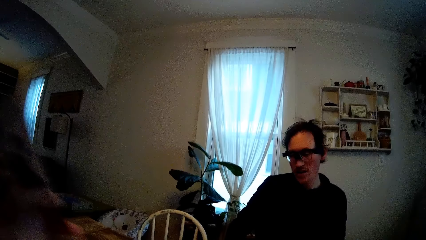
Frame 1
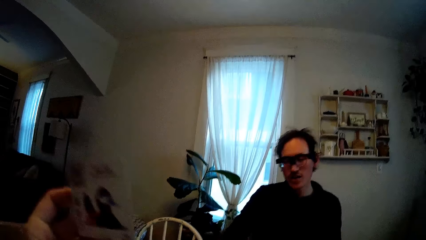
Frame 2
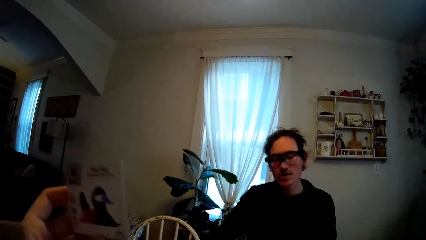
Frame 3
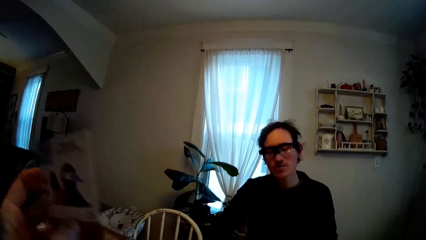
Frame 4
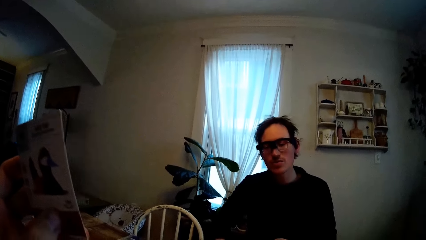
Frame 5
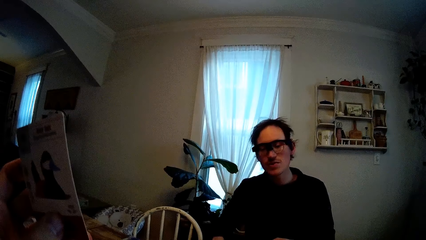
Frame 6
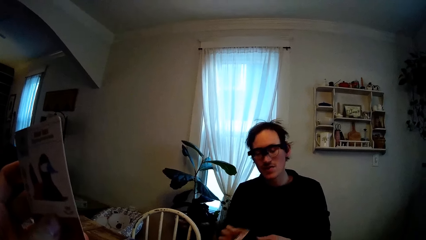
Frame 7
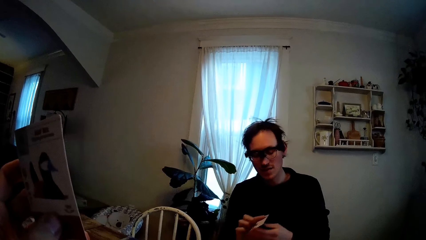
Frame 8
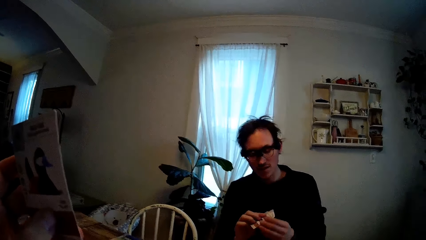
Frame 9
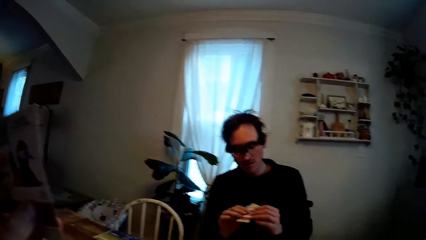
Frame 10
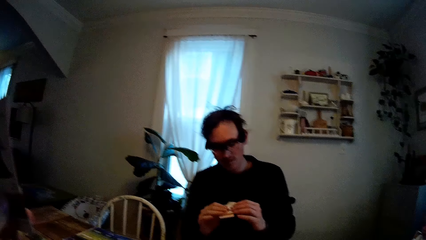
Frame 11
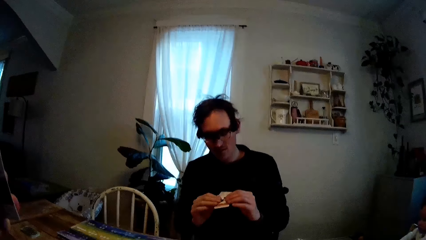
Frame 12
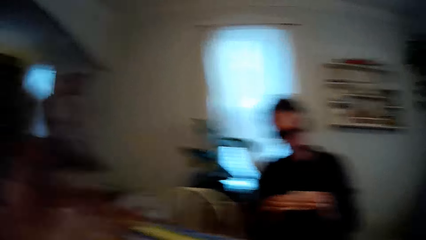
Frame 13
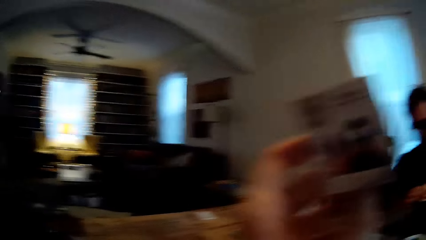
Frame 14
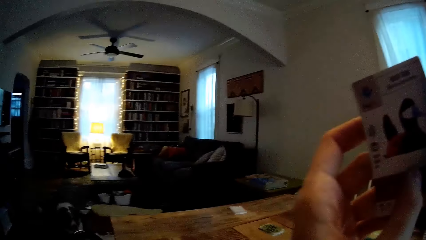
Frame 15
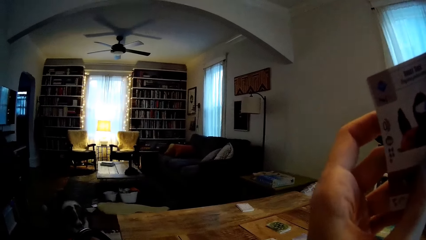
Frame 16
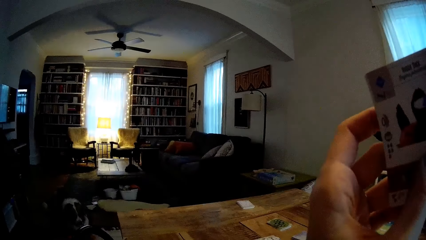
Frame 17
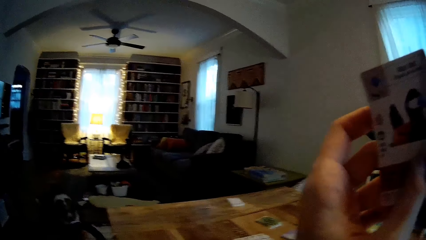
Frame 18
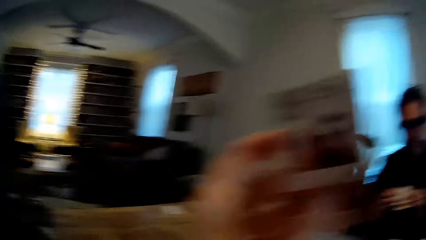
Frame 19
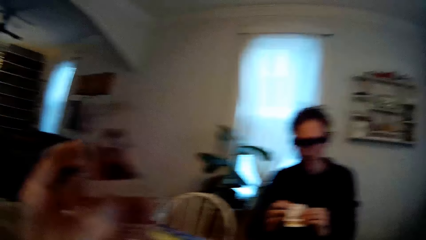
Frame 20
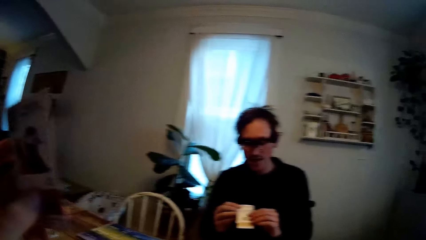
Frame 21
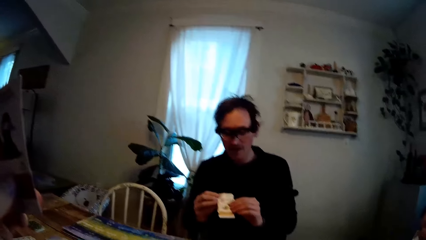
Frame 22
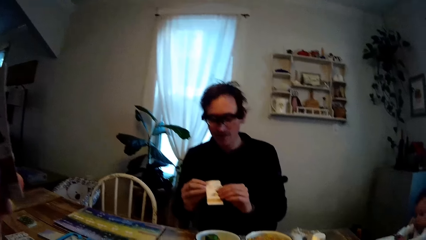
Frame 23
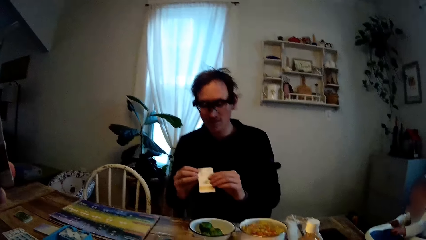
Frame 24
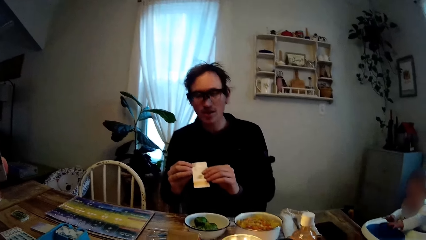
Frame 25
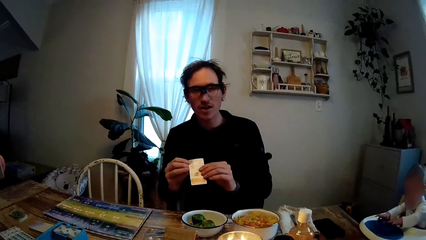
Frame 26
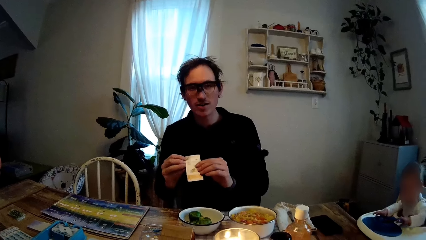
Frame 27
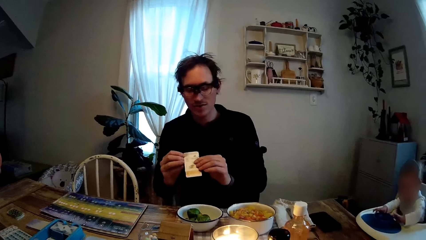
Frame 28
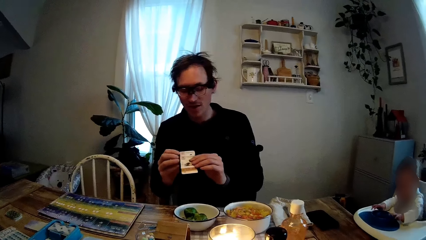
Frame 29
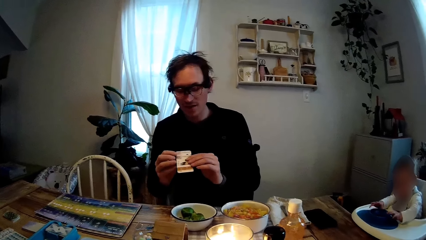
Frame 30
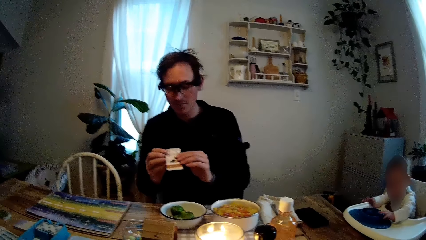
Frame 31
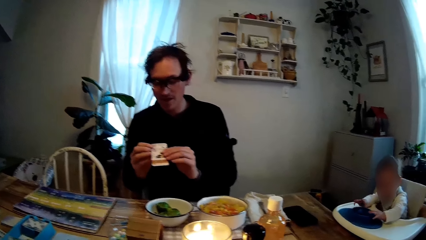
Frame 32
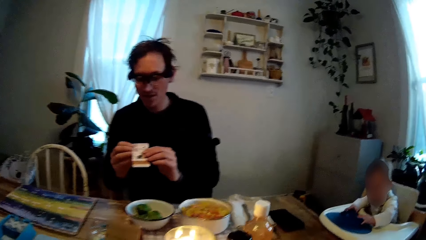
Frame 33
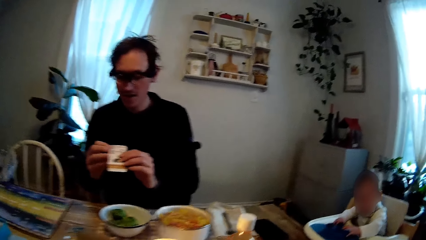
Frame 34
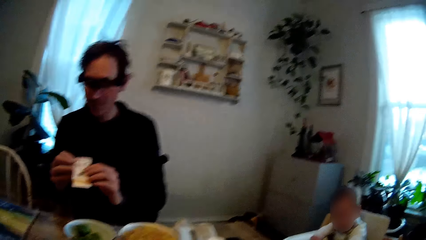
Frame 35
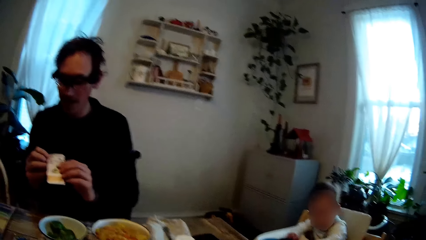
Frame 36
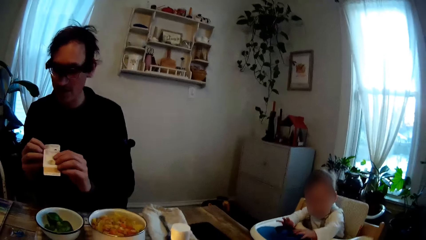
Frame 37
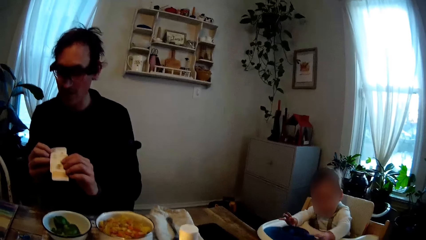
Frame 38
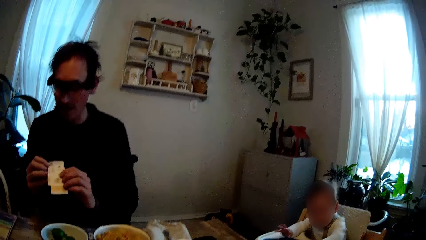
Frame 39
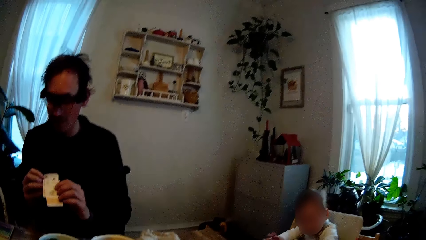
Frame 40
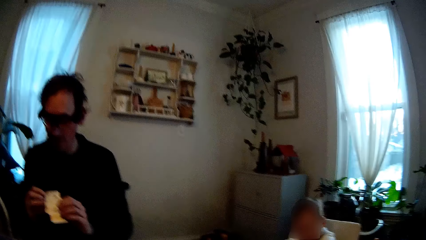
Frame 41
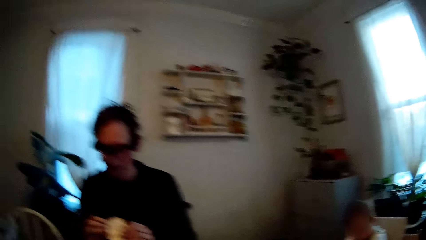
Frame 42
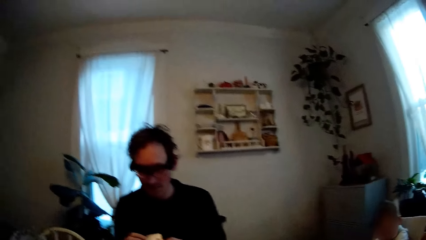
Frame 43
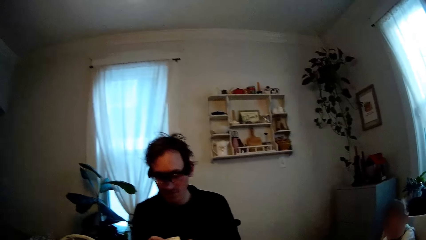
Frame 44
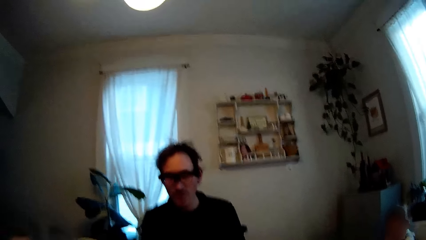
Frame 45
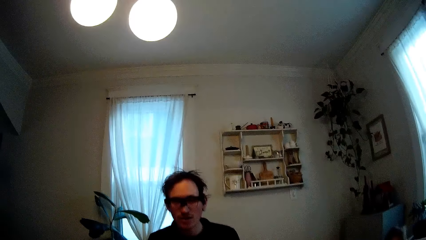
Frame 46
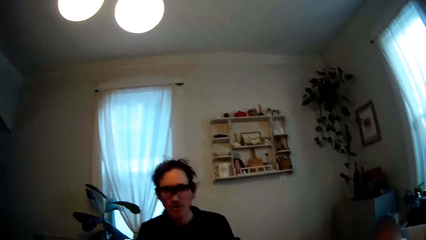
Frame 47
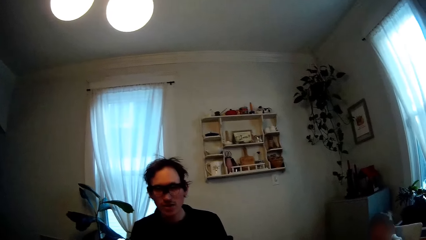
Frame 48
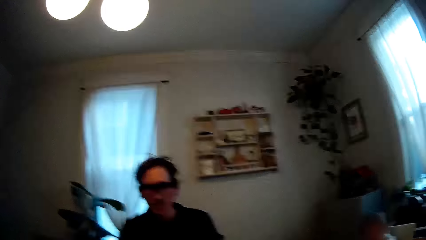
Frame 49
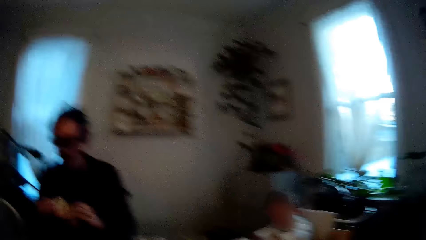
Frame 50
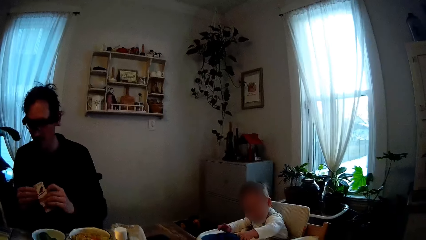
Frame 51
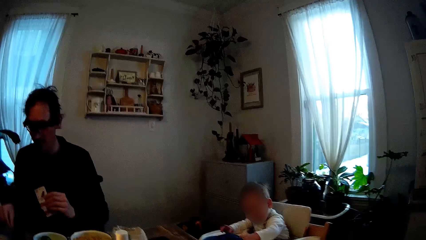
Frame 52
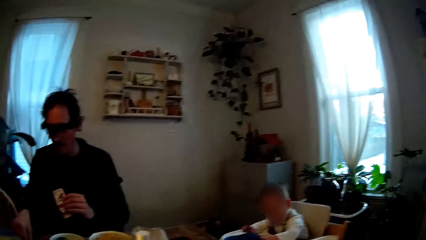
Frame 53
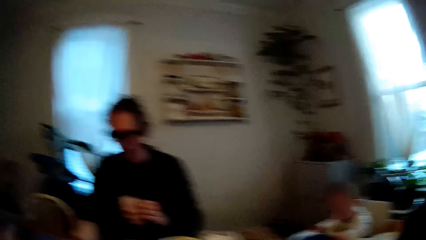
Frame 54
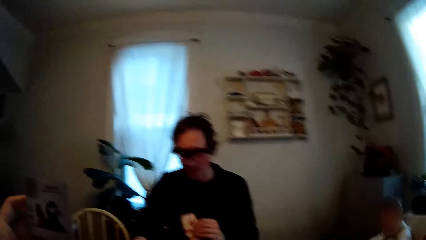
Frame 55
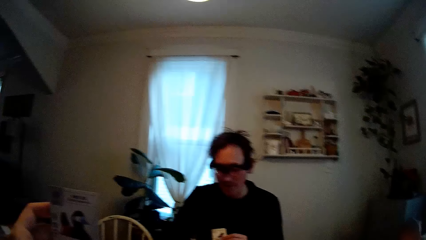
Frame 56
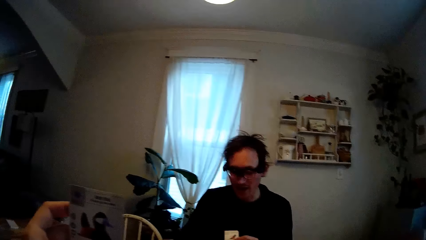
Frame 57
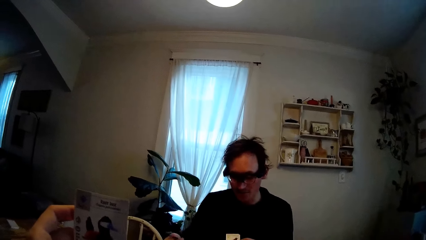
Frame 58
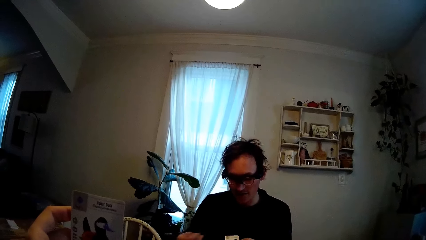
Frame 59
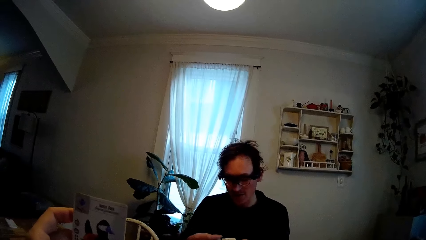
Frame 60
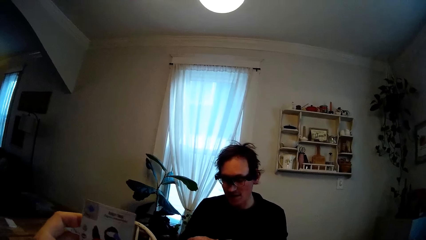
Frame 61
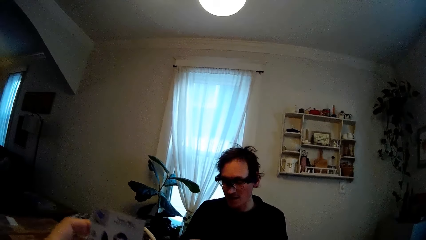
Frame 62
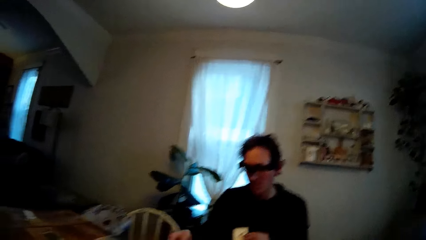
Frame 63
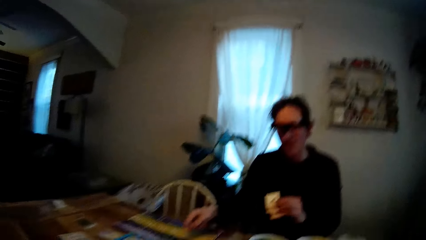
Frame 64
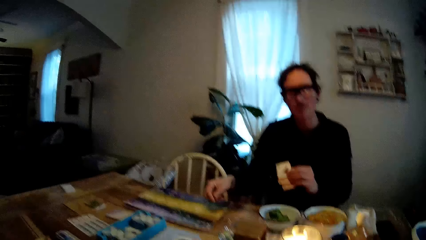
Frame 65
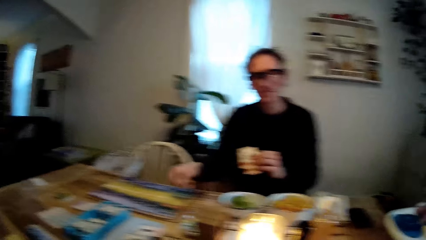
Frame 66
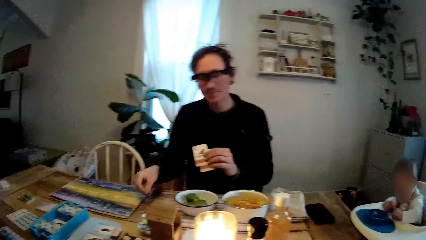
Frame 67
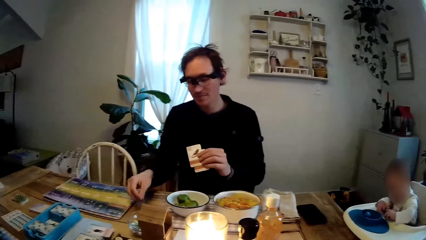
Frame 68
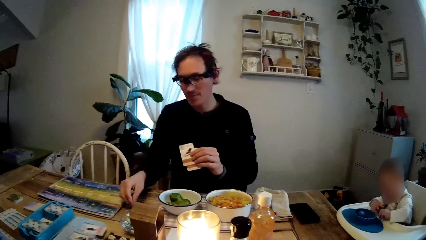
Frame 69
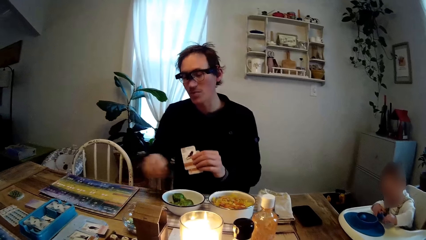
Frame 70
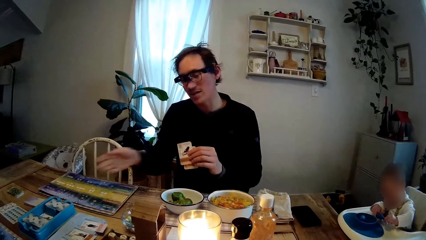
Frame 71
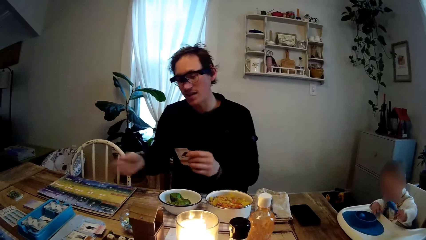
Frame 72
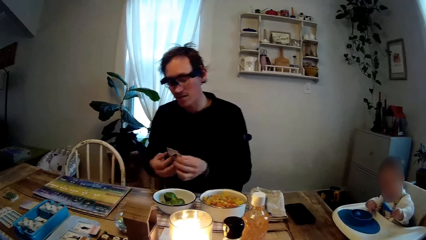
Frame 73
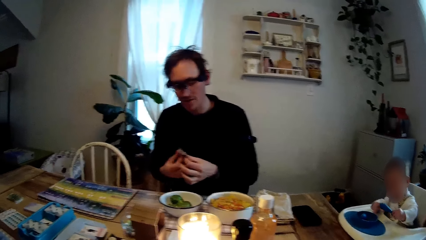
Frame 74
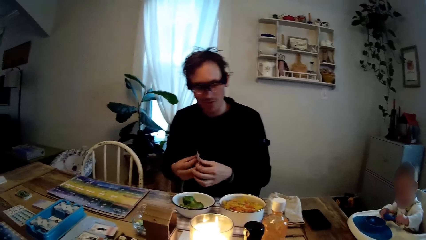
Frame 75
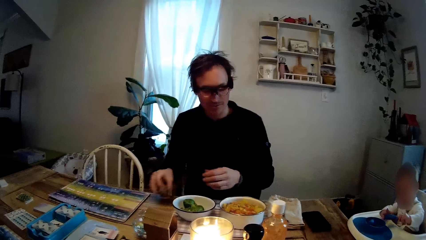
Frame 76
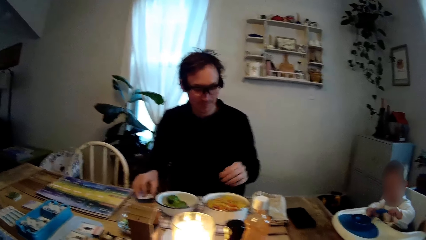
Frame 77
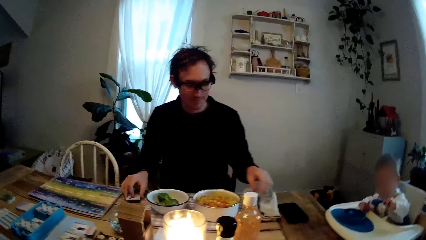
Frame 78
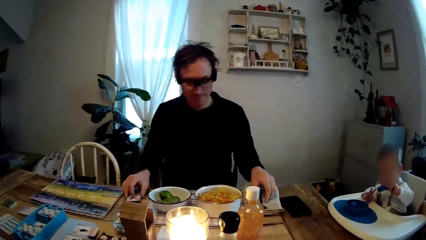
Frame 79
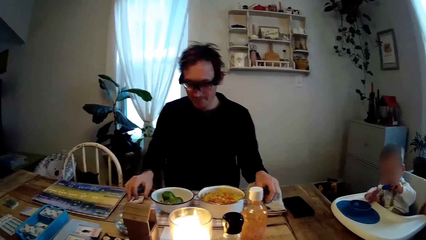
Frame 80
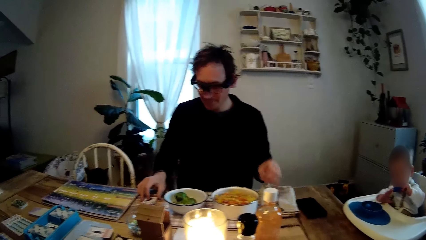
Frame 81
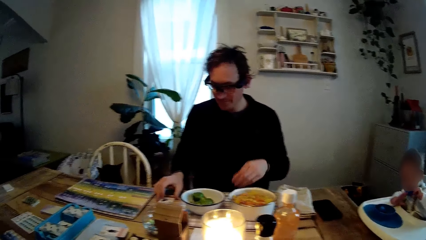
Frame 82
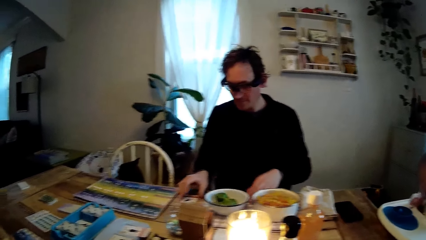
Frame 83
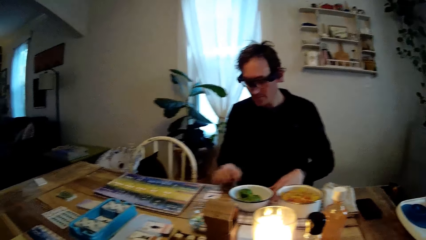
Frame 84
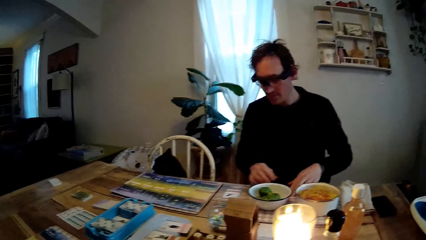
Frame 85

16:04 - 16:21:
The man holds some playing cards with both hands. The man holds the cards with his left hand. The man drops a game coin in his right hand on the dining table. The man transfers the playing cards from his left hand to his right hand. The man places the playing cards in his right hand on the dining table.
